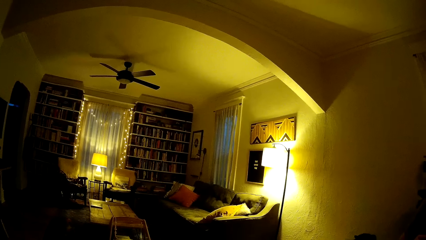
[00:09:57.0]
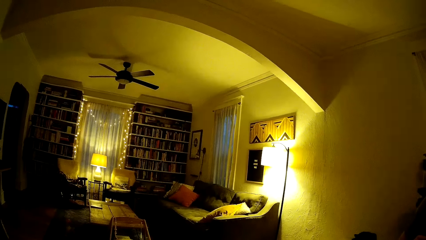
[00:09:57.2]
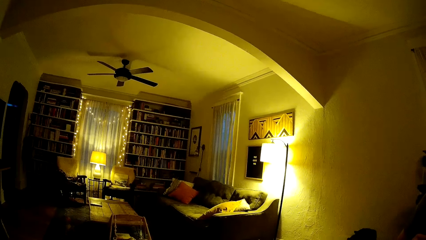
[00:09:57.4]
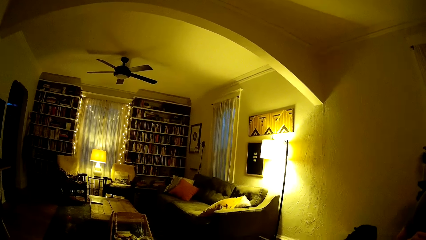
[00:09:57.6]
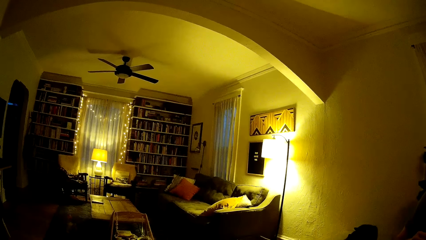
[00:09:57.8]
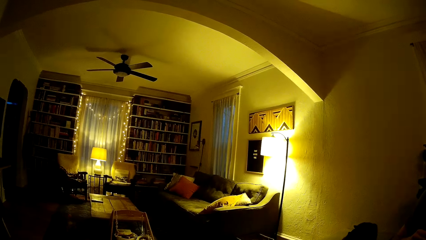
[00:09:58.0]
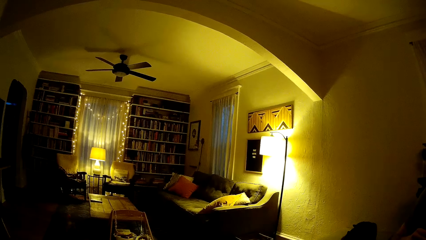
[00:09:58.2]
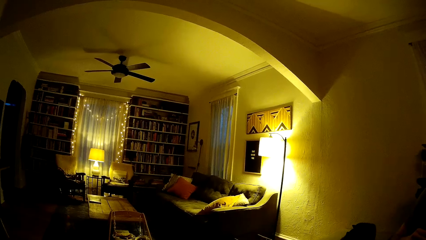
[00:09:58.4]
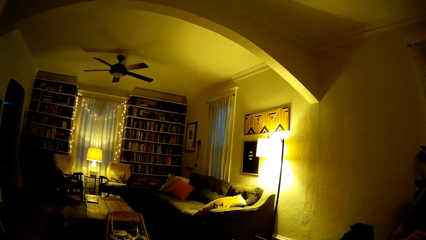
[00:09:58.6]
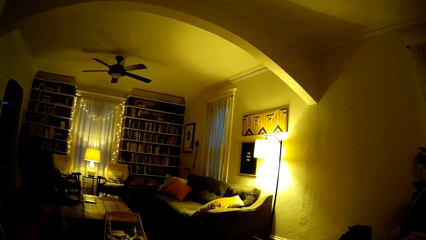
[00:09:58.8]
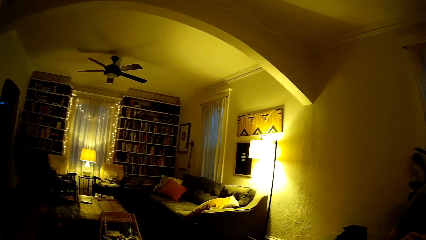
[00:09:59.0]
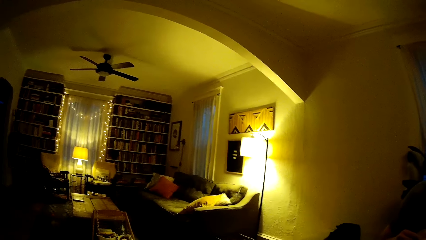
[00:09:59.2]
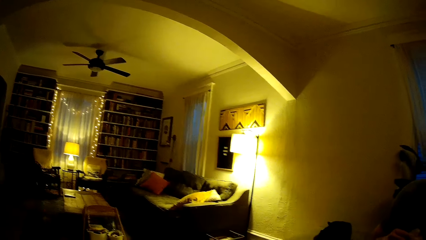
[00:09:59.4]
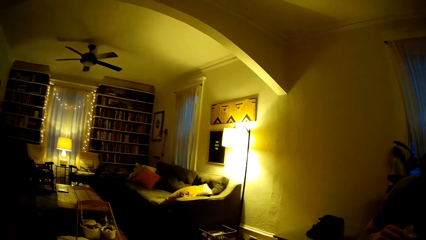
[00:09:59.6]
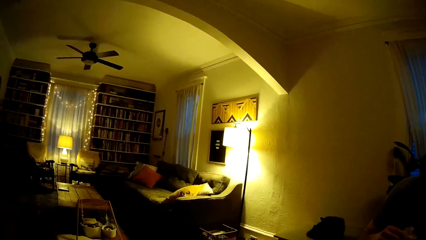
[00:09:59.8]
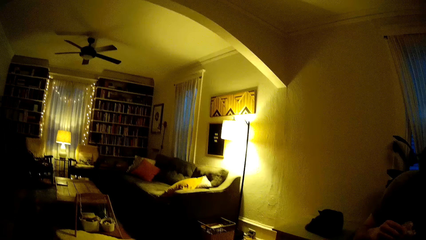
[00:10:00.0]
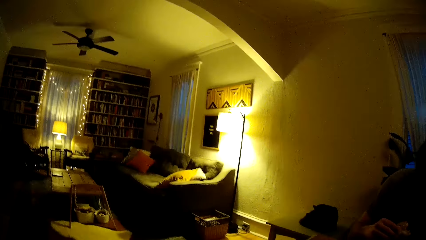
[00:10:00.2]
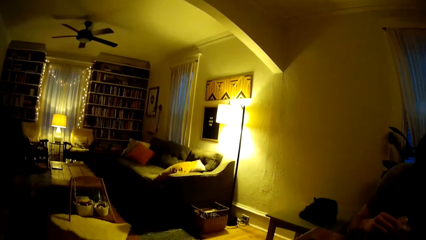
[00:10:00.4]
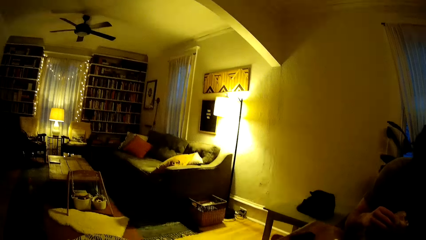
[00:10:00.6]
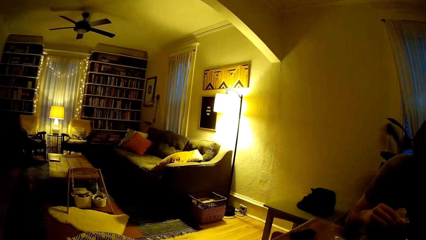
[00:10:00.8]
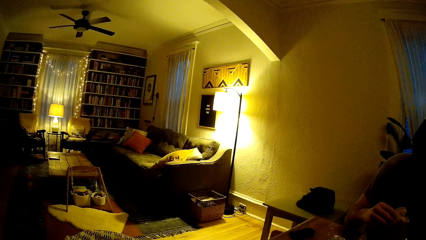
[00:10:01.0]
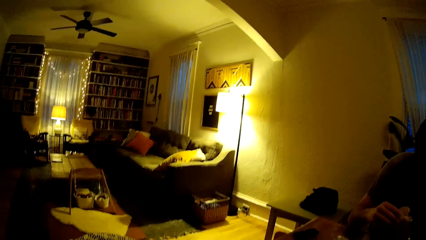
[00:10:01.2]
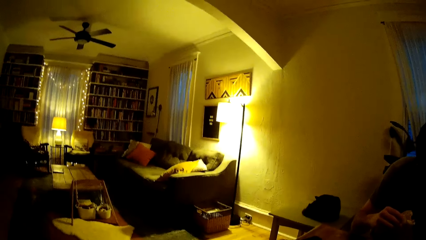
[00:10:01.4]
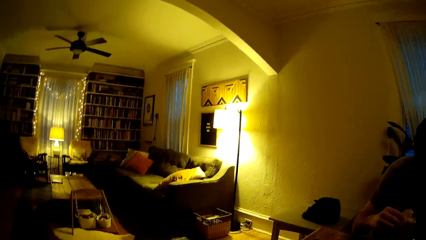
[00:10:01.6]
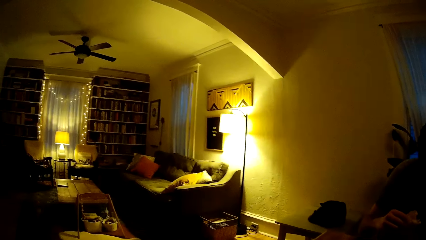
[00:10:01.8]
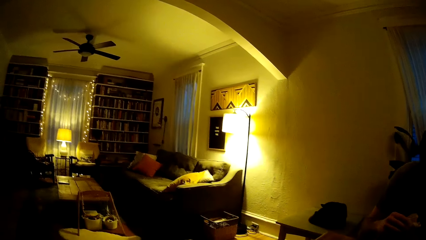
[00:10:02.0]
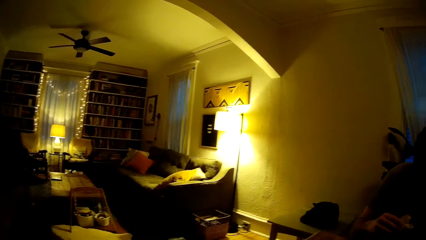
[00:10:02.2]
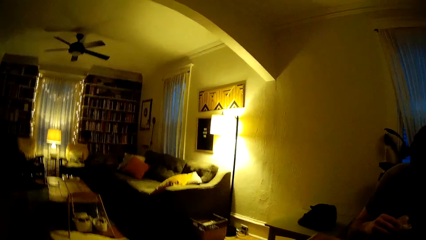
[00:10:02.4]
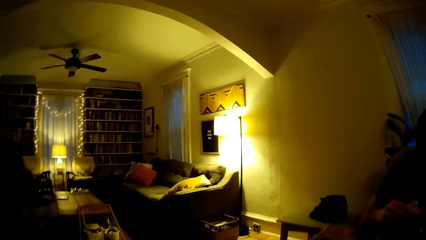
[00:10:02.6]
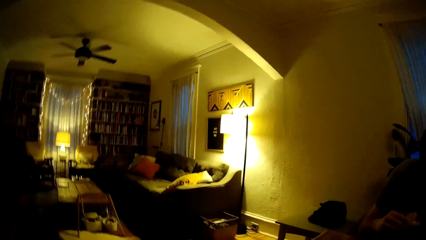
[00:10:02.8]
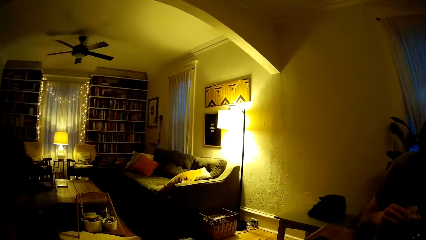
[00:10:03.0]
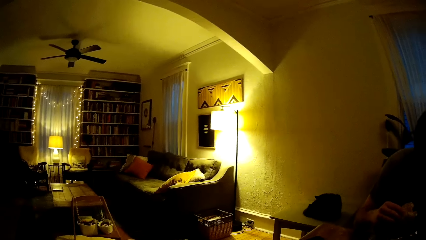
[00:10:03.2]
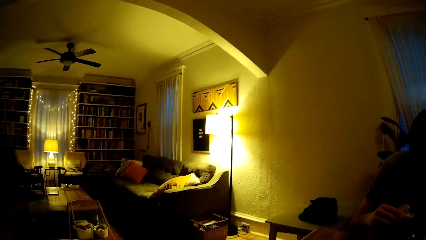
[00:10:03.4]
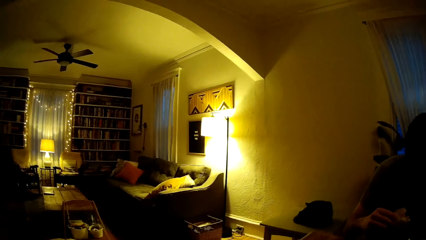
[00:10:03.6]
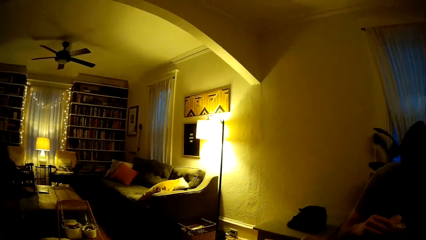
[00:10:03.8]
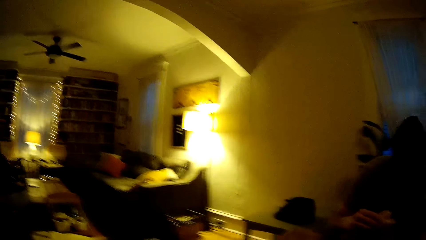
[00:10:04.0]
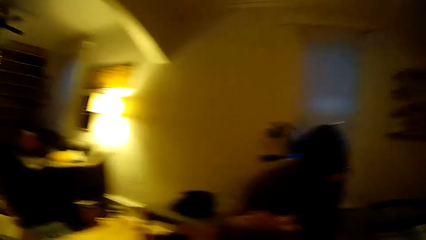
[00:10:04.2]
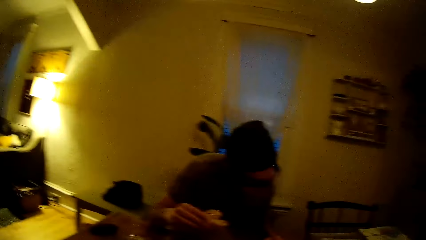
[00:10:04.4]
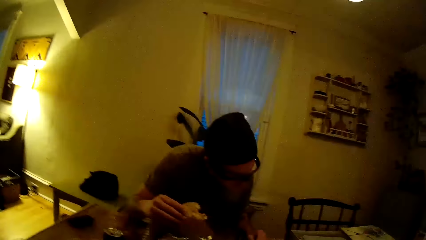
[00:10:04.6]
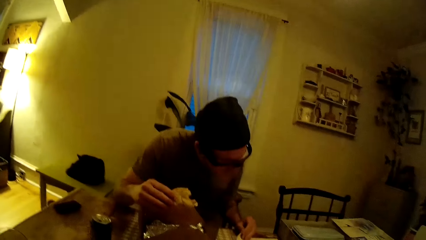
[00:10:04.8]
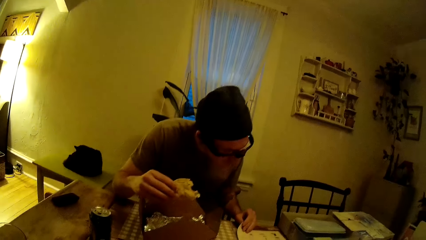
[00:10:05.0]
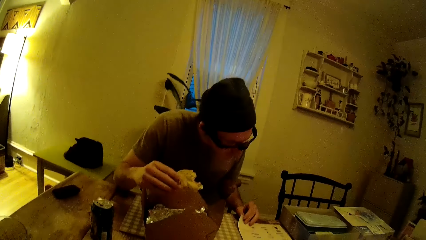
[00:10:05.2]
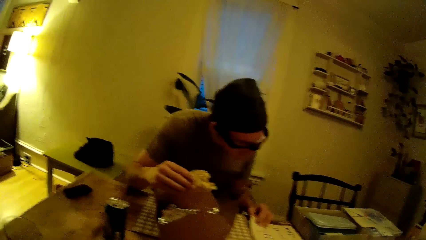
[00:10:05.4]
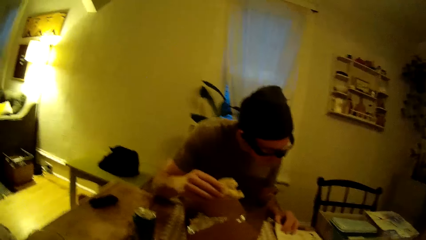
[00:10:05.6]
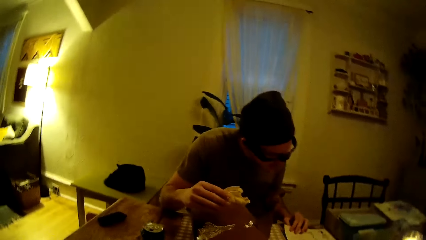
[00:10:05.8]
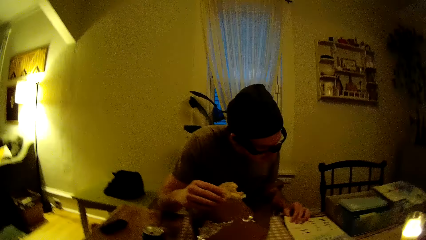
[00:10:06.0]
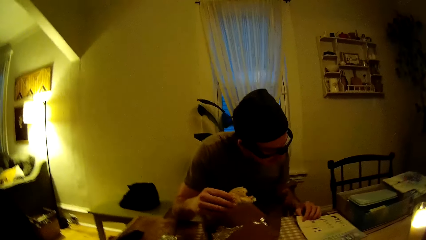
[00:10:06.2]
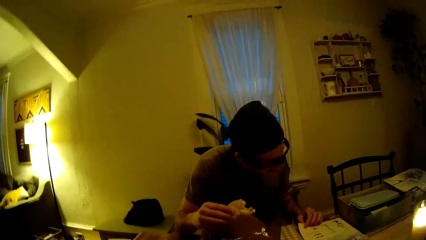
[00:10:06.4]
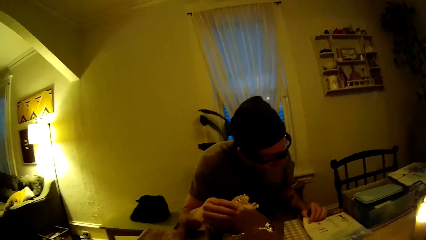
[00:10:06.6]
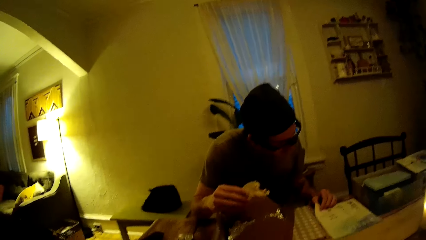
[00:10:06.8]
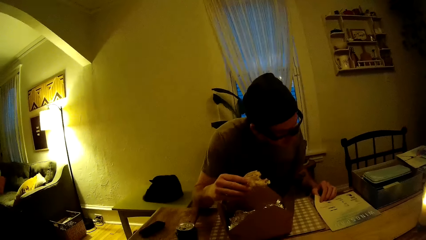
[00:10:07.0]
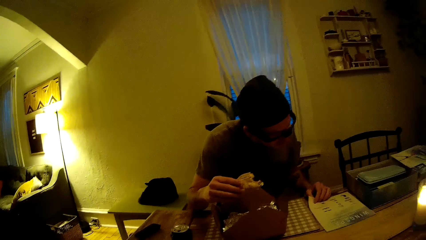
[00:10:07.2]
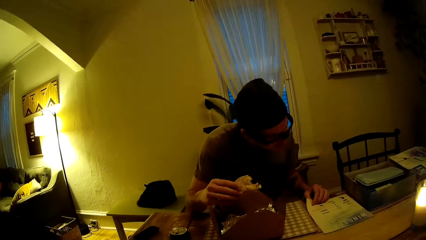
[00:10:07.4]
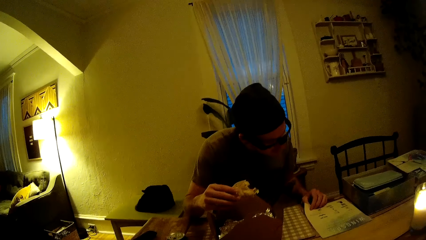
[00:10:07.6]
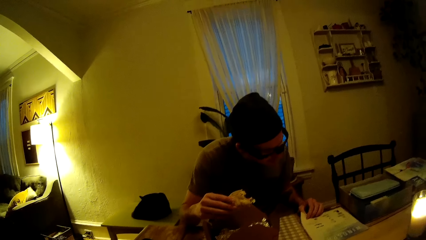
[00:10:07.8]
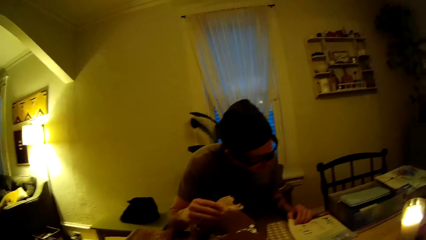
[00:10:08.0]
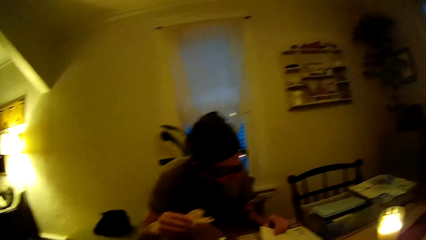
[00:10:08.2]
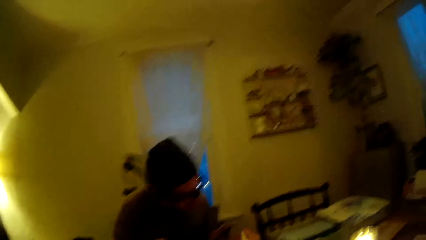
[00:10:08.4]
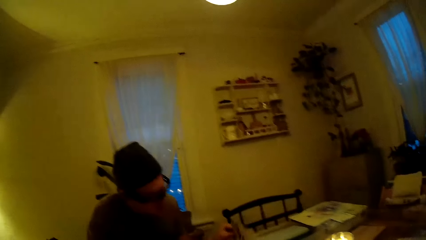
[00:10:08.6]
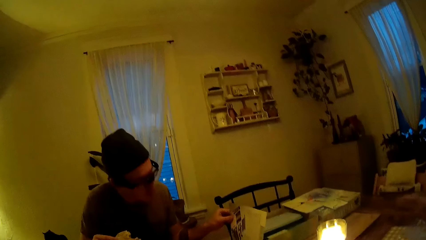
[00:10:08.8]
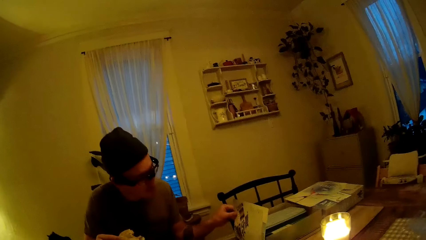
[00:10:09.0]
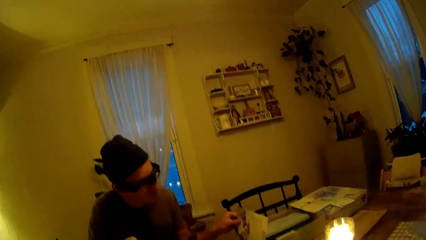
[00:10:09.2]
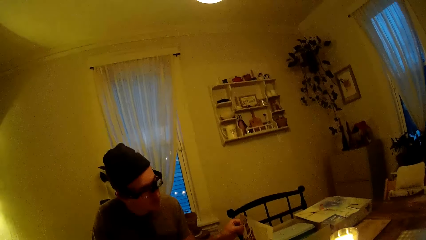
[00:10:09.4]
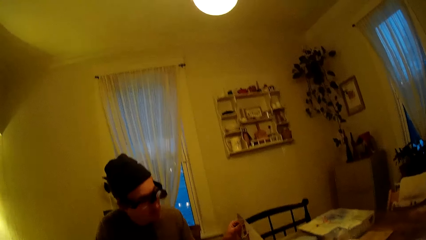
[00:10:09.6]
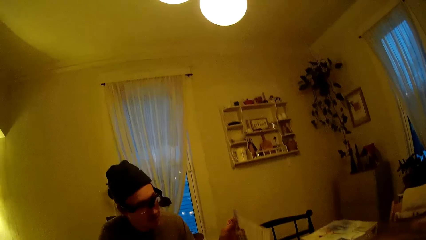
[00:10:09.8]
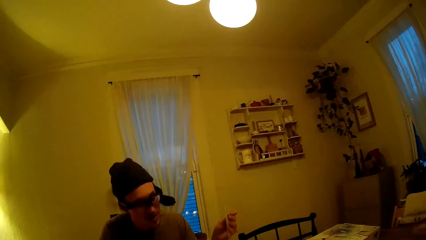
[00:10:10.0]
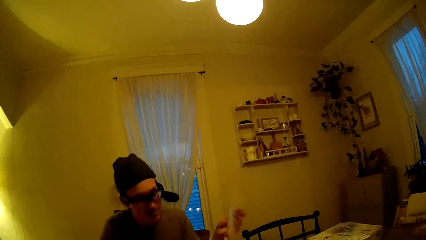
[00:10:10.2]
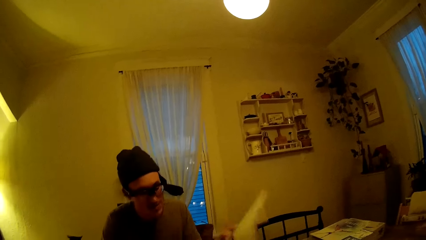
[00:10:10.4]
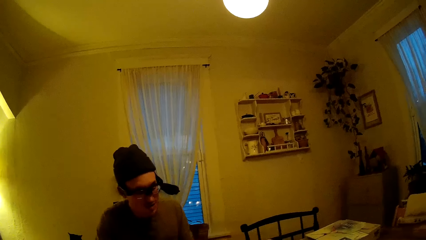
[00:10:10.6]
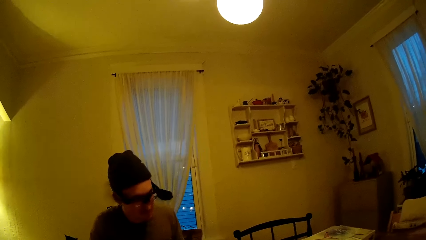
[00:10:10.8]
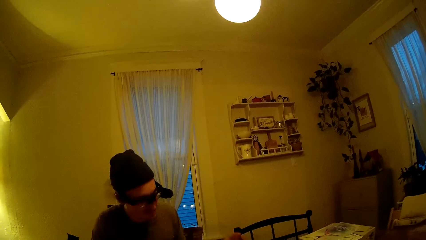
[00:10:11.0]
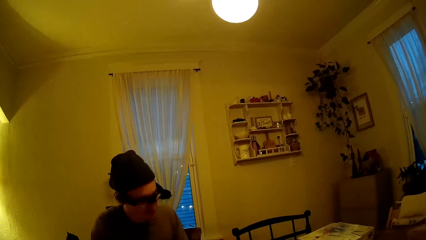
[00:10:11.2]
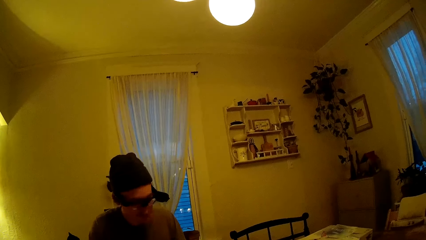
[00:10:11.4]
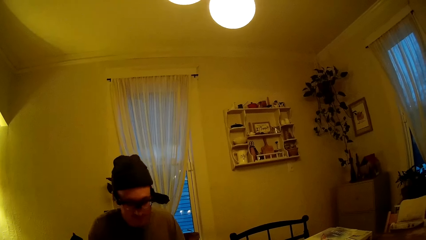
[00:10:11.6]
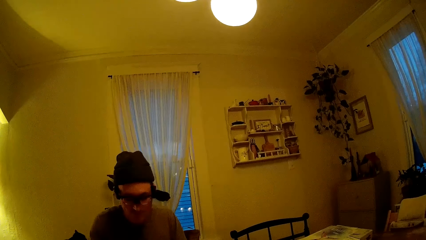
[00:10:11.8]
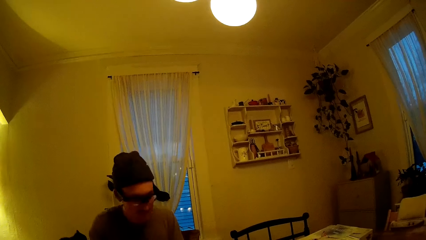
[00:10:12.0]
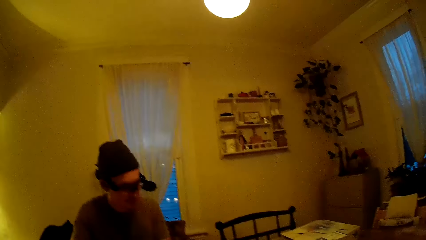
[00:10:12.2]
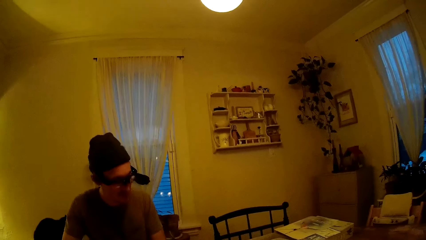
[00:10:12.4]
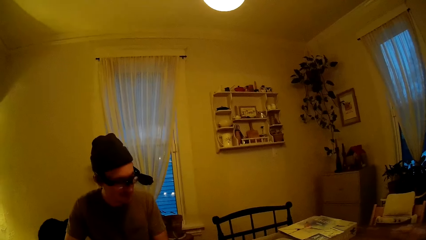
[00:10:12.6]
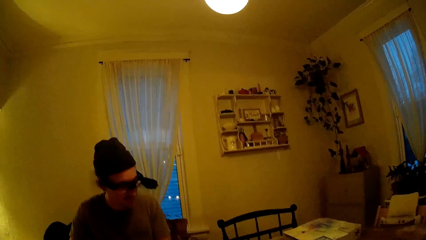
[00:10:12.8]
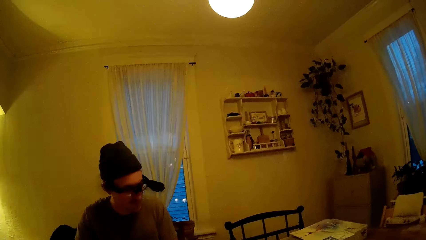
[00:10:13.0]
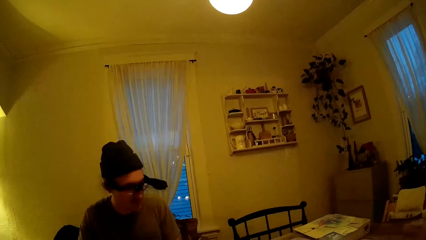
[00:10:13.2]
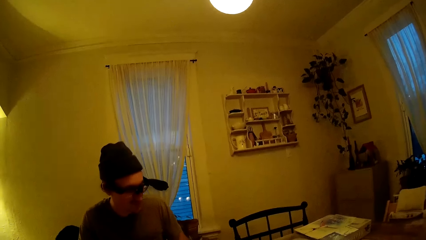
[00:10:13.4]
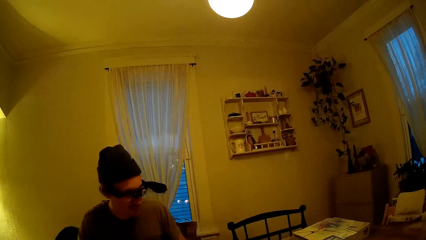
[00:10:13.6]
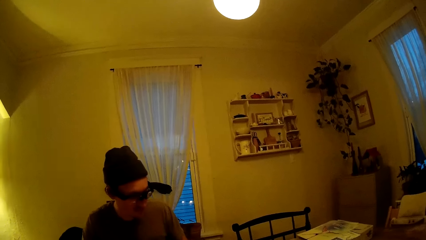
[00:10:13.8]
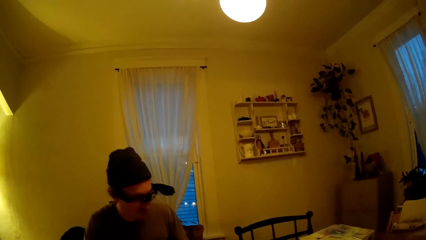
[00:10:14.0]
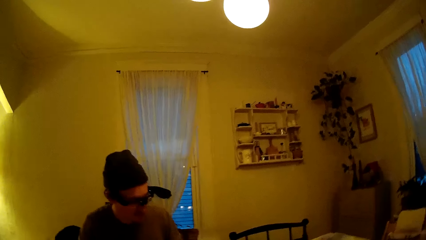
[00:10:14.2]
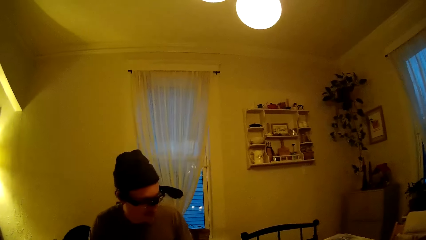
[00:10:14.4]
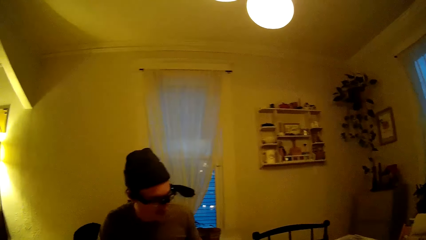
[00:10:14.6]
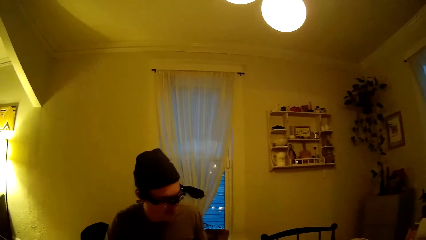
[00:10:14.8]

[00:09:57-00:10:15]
The man holds the brochure on the table with his left hand. The man raises a game manual page. The man turns the brochure over with his left hand.
